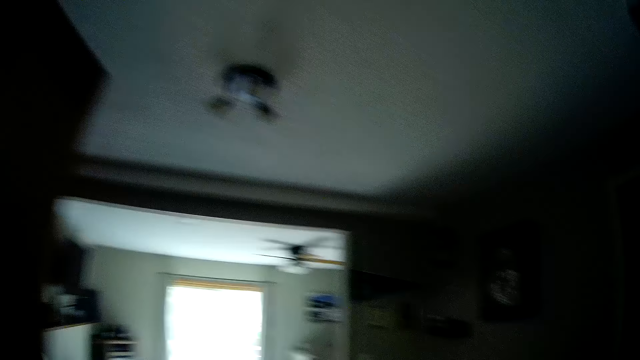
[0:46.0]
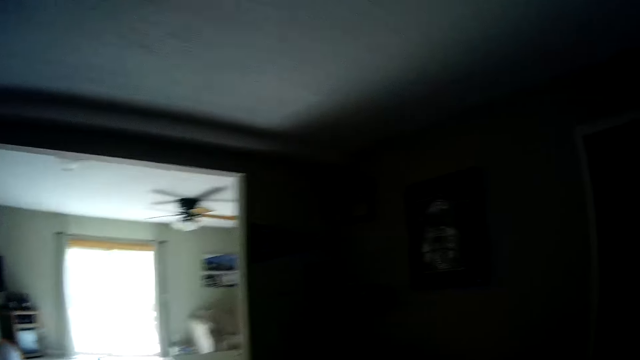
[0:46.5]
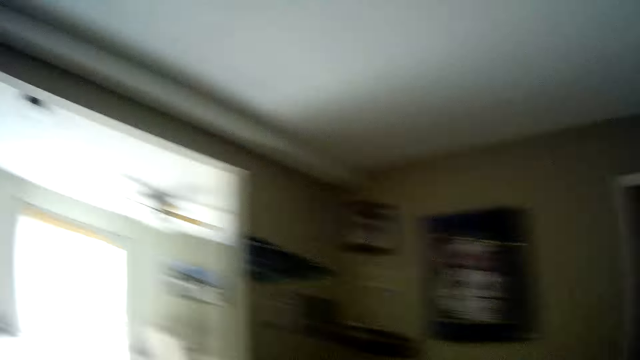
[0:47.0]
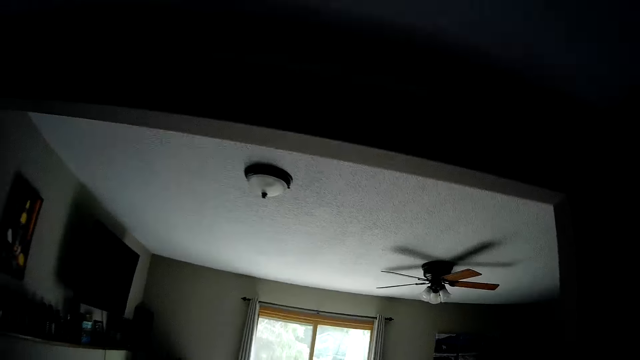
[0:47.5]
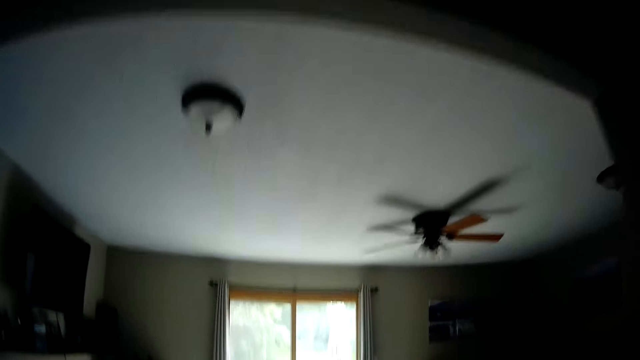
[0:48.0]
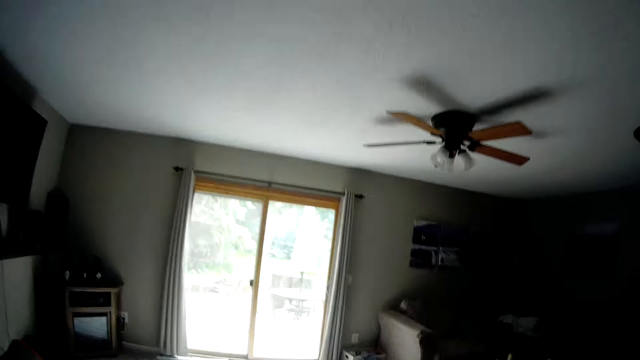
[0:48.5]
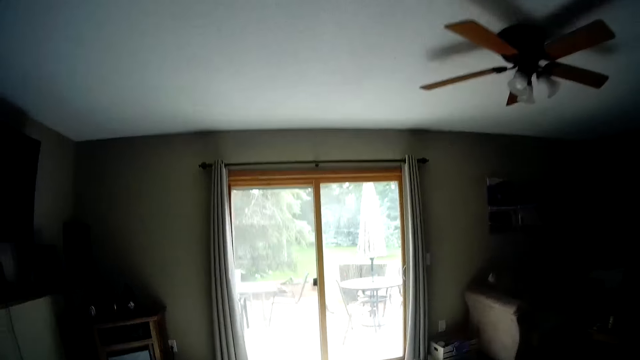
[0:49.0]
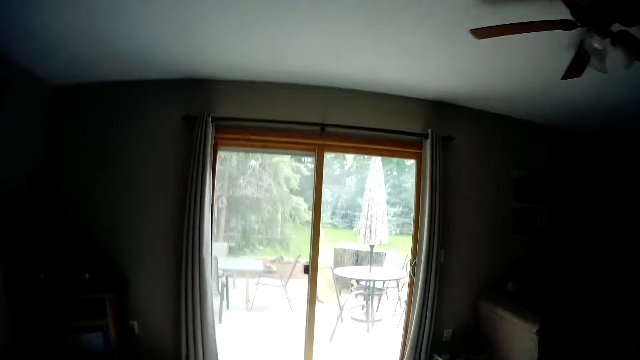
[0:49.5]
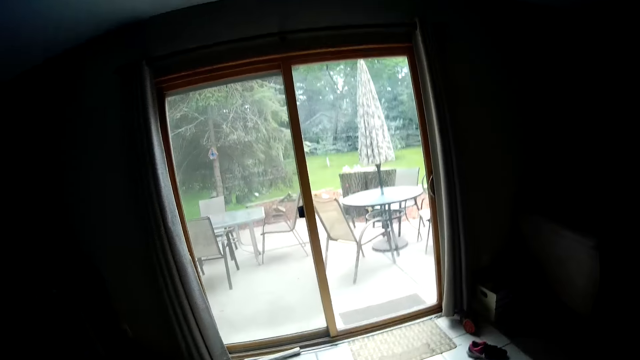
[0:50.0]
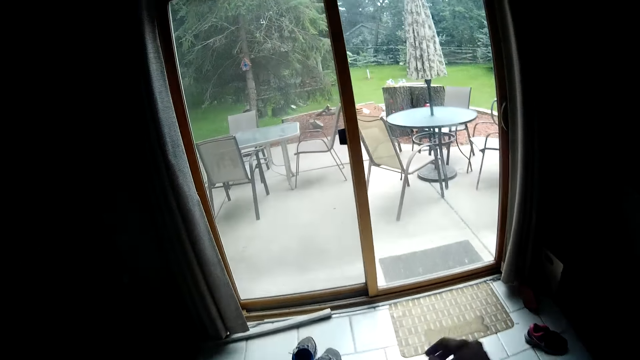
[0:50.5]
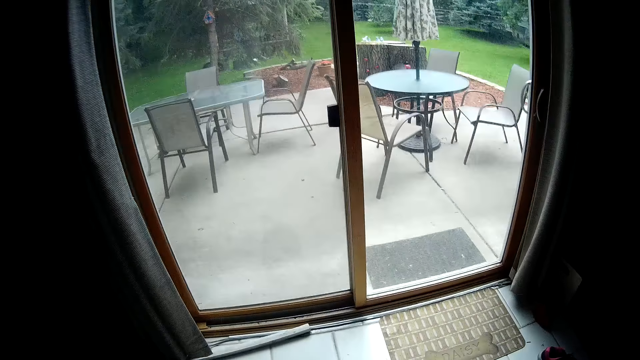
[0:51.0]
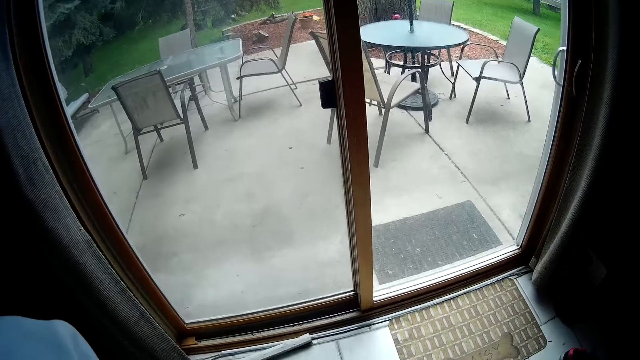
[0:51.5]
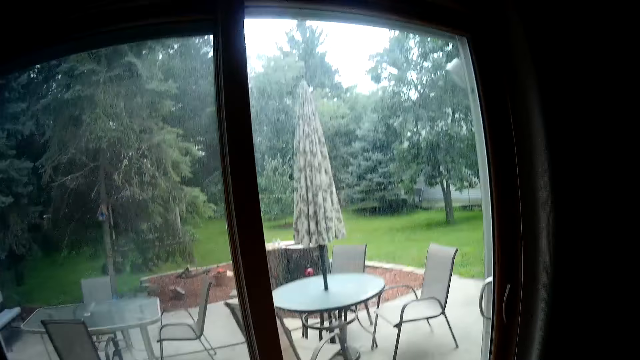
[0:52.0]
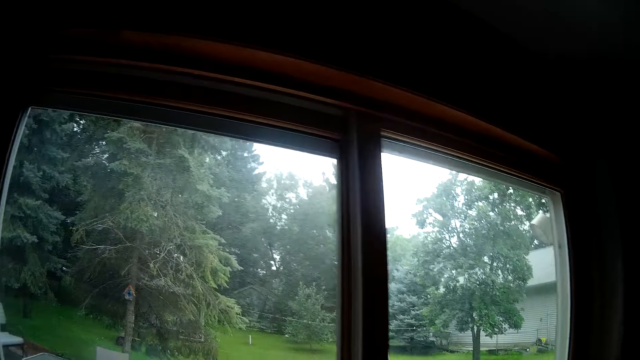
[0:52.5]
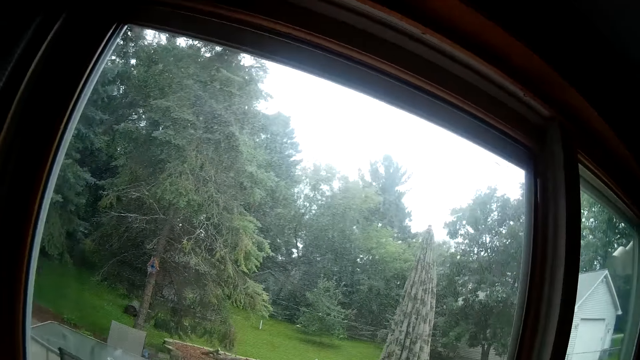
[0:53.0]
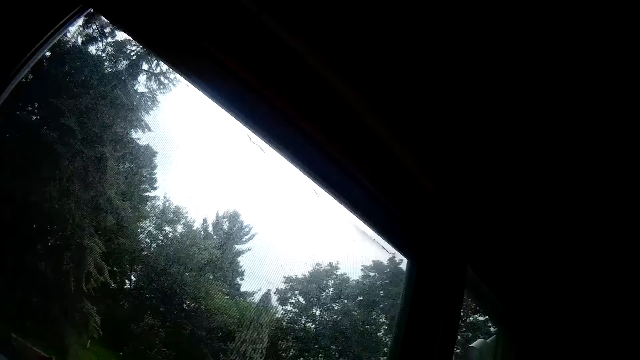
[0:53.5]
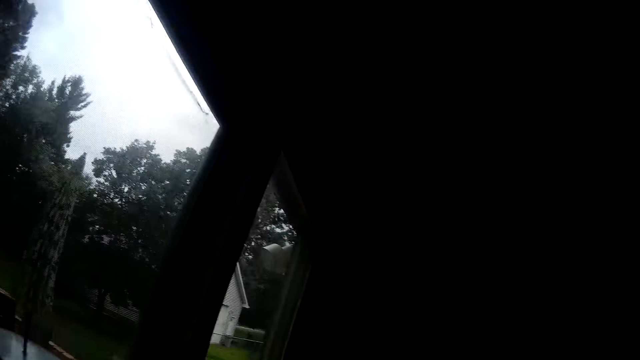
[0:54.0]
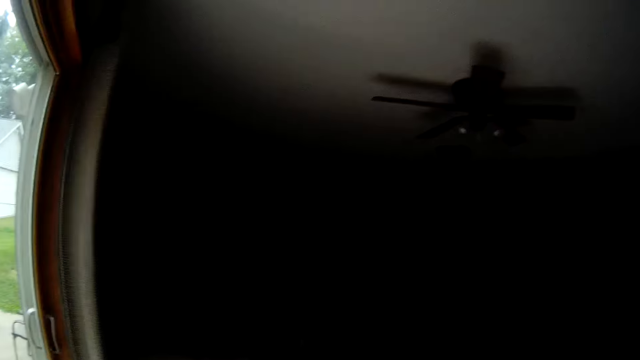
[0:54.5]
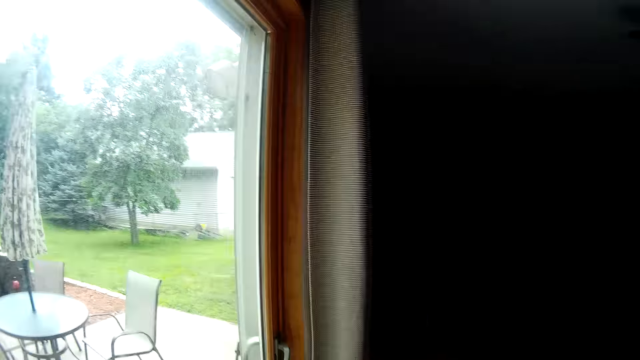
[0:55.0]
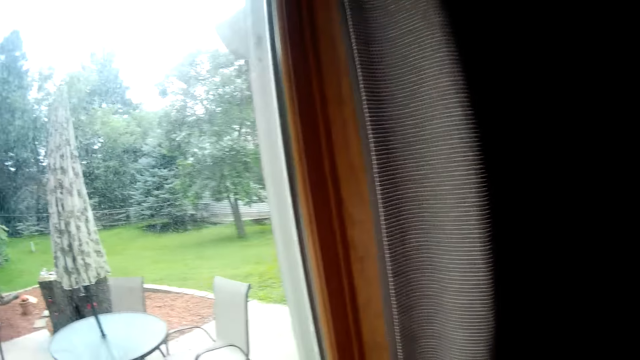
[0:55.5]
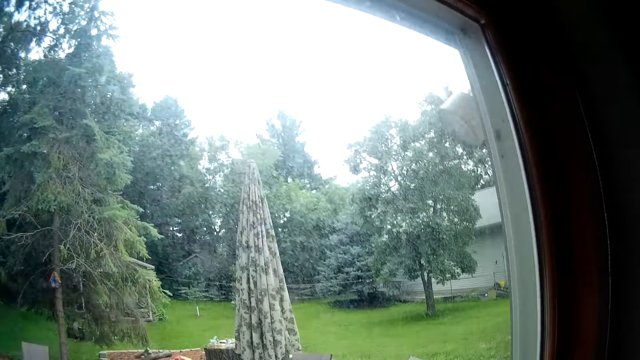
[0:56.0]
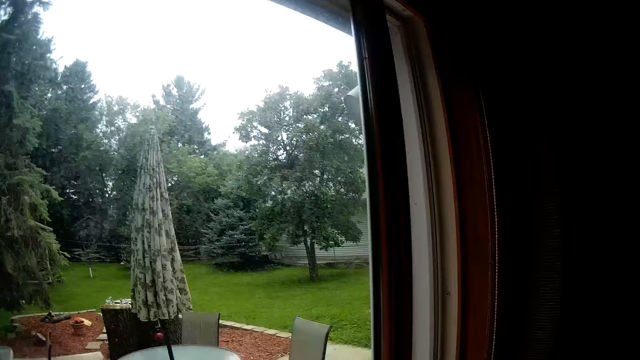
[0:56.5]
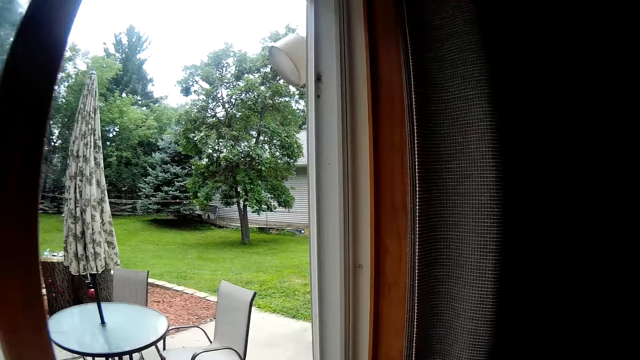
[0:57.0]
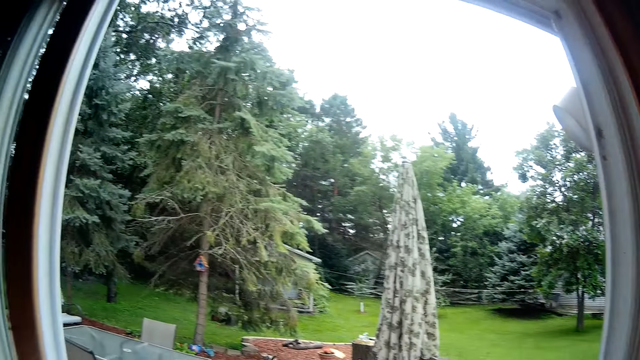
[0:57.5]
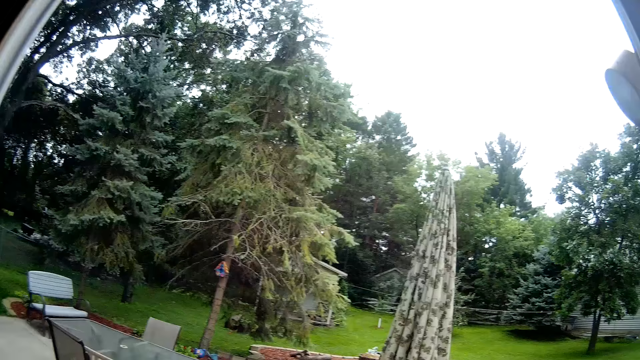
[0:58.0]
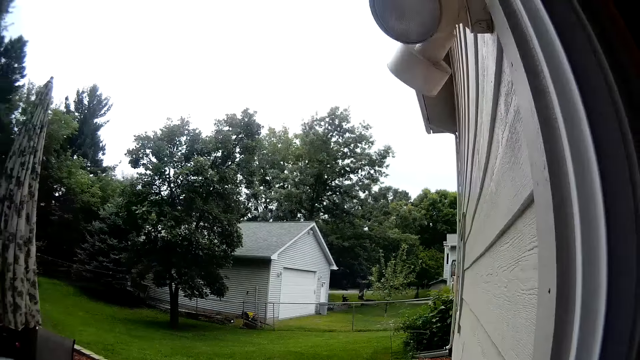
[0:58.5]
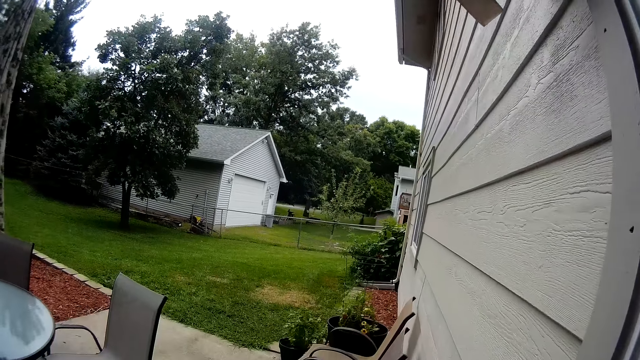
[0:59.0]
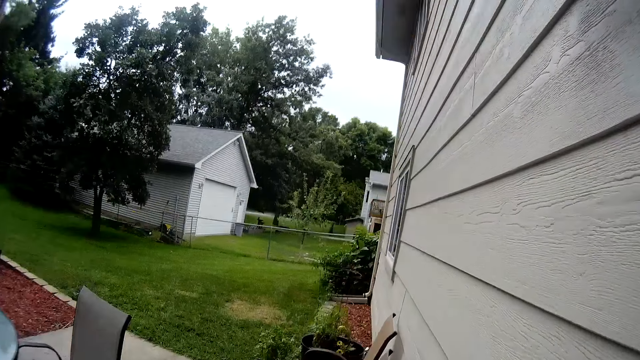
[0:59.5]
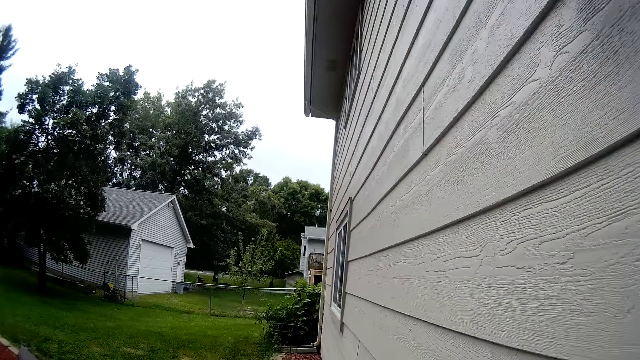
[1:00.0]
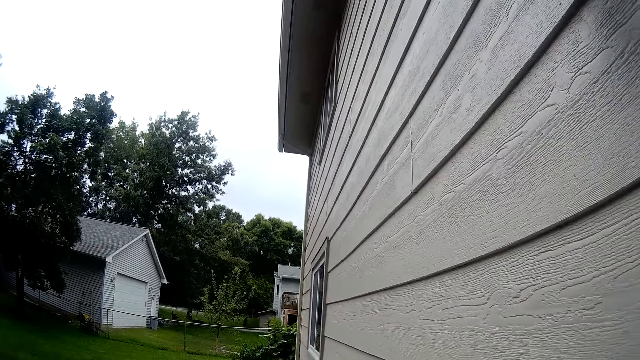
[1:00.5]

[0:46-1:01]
The camera wearer opens a glass door.

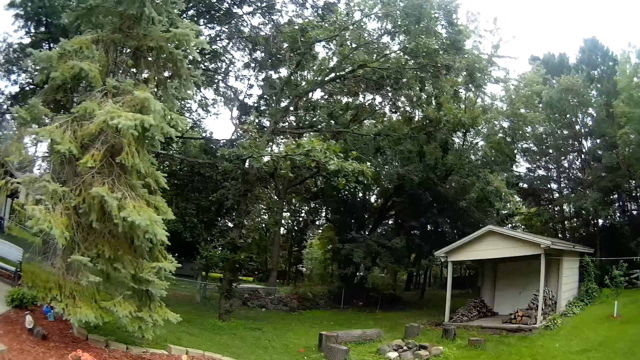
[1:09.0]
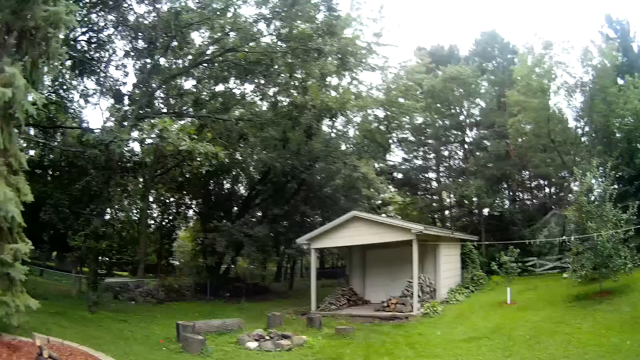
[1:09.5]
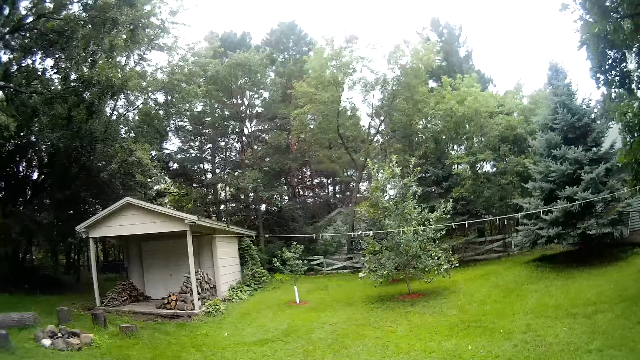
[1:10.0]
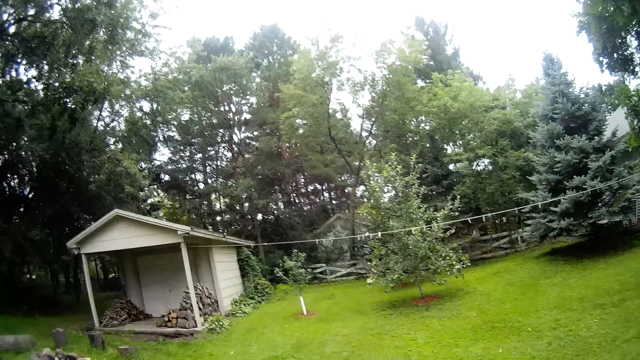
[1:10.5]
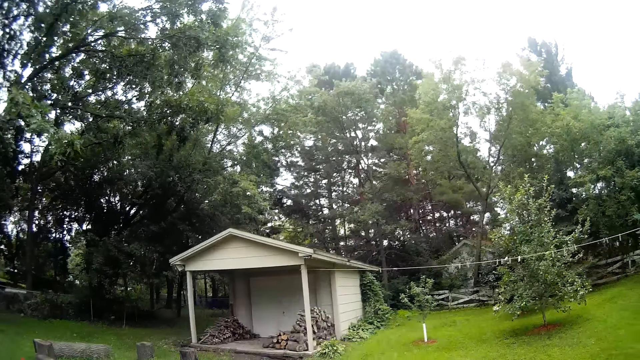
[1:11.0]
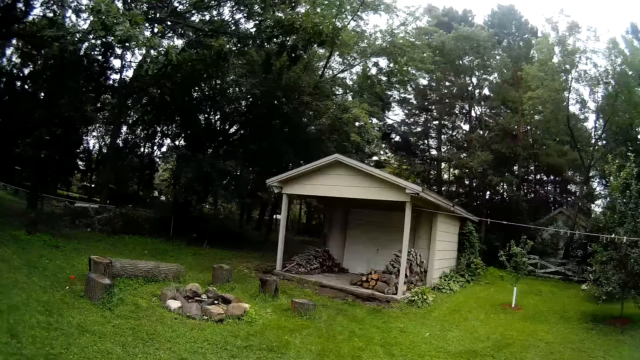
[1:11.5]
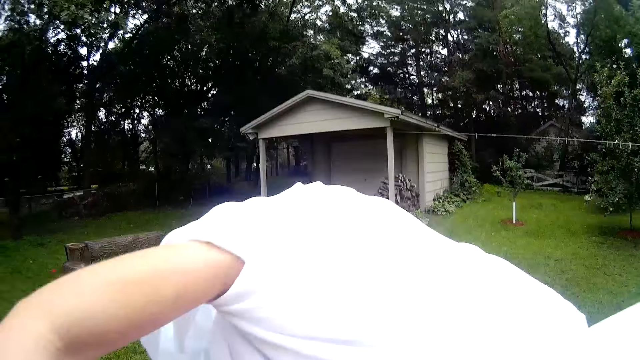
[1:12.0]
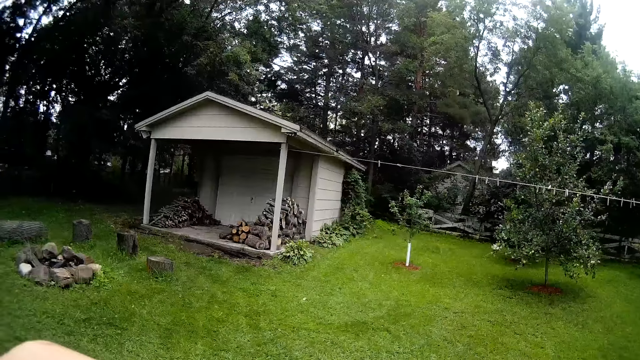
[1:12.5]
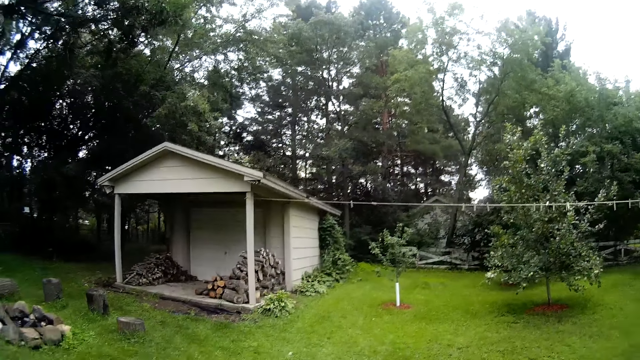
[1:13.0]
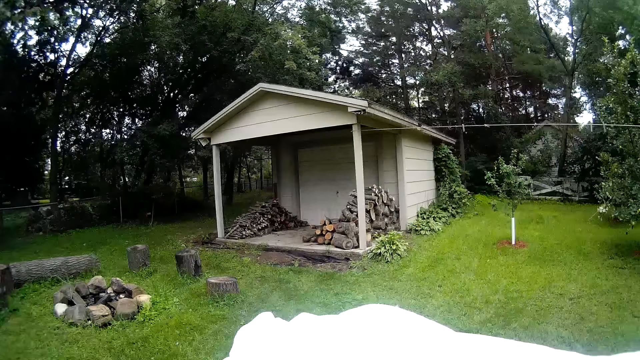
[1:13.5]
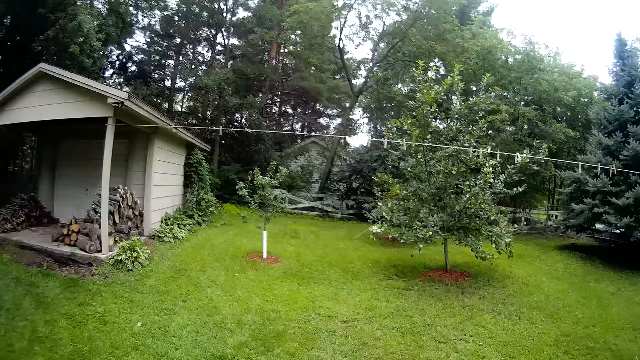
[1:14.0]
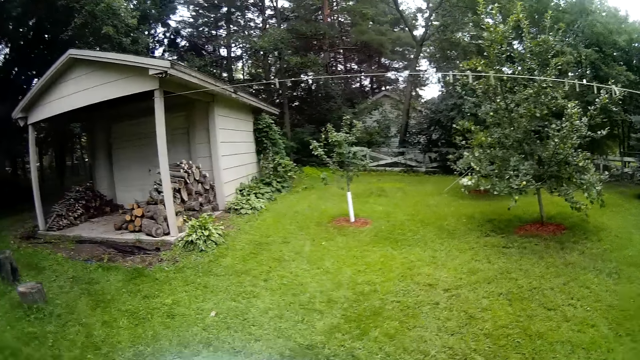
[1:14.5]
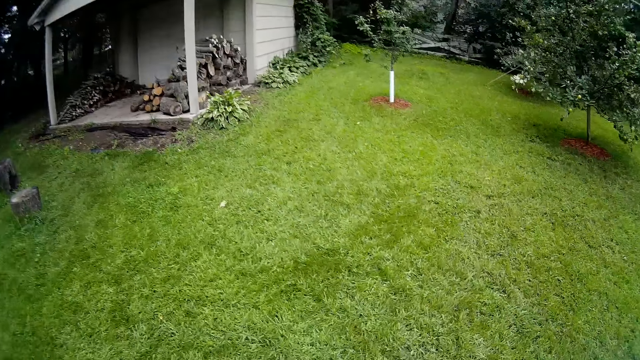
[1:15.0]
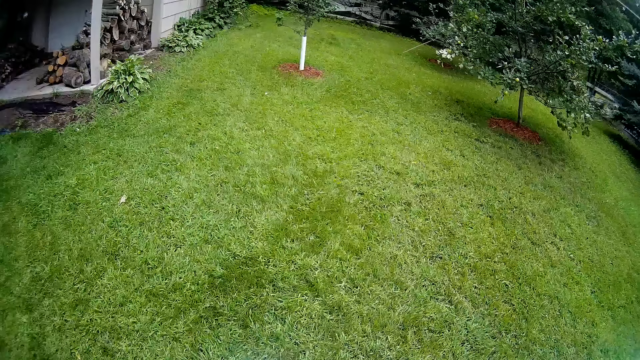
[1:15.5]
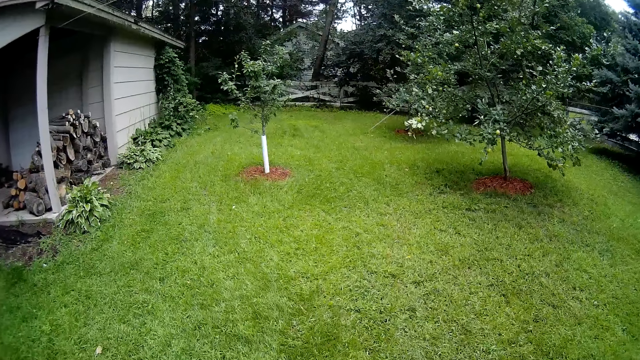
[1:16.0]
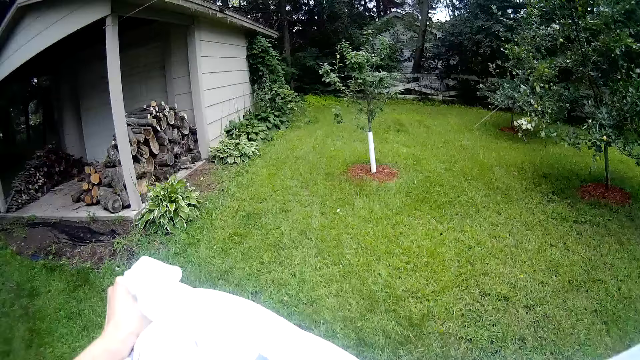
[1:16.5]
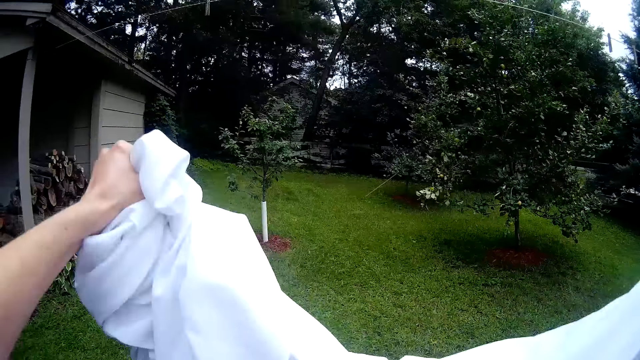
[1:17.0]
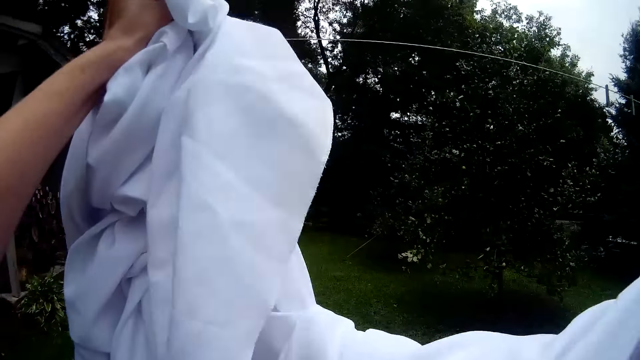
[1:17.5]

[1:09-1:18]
The camera wearer adjusts the cloth. They walk outside the room.
